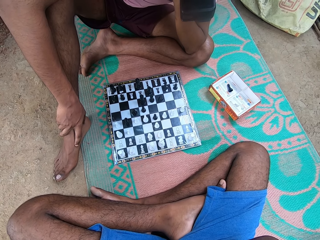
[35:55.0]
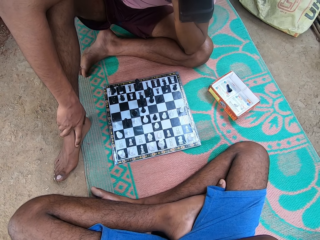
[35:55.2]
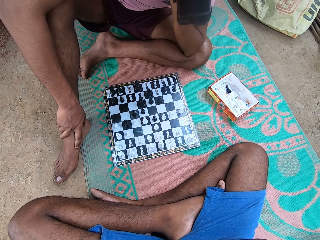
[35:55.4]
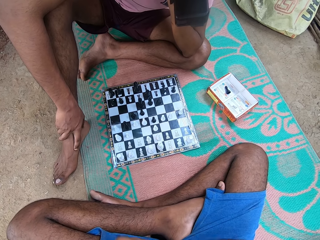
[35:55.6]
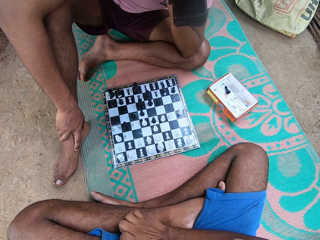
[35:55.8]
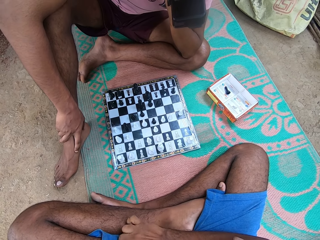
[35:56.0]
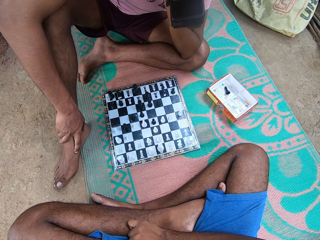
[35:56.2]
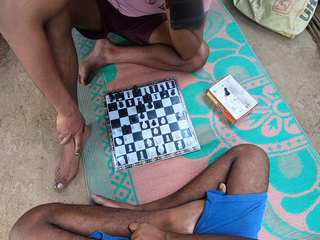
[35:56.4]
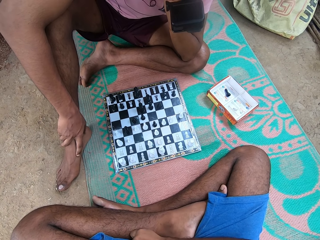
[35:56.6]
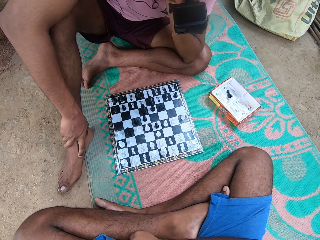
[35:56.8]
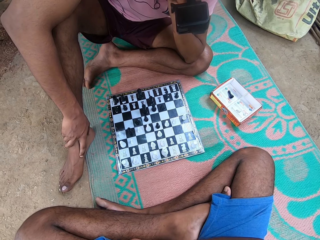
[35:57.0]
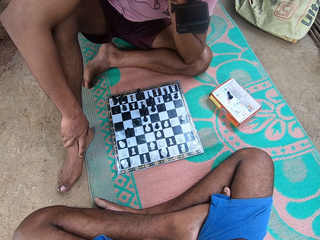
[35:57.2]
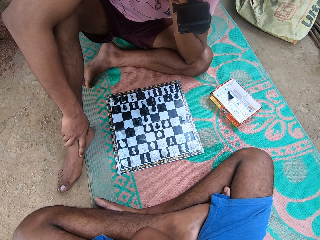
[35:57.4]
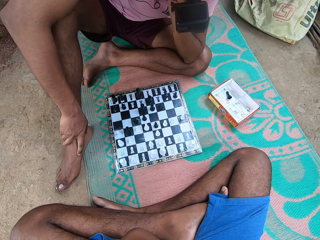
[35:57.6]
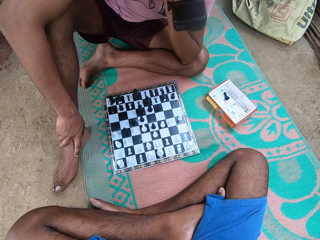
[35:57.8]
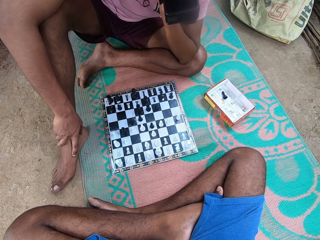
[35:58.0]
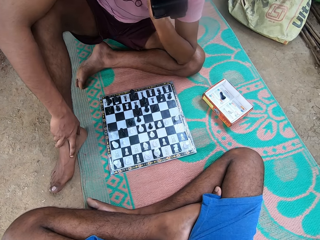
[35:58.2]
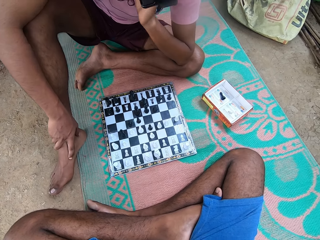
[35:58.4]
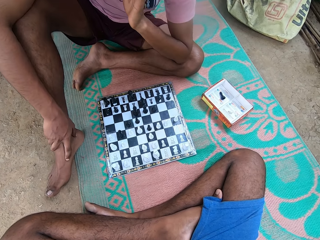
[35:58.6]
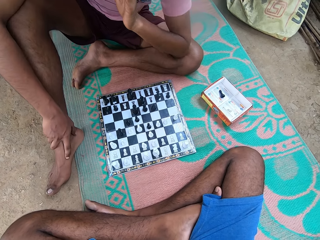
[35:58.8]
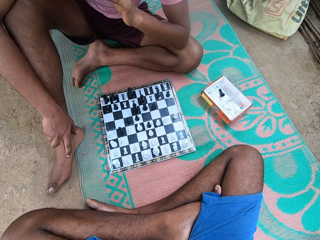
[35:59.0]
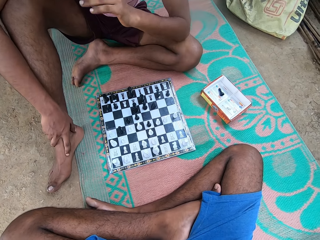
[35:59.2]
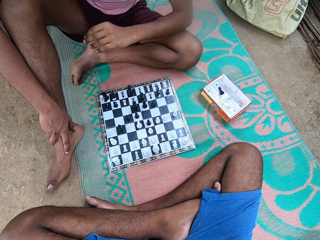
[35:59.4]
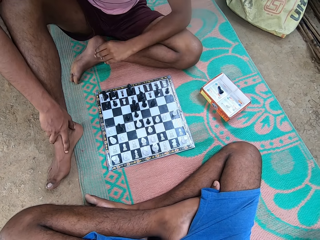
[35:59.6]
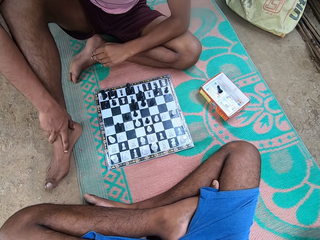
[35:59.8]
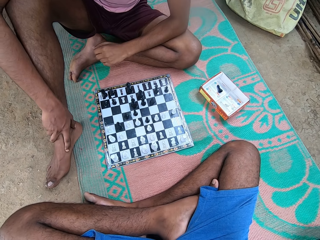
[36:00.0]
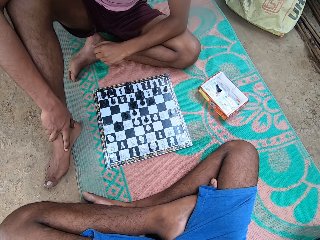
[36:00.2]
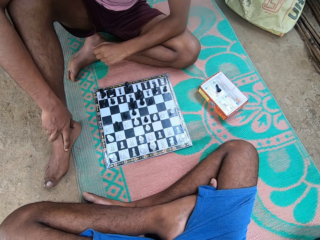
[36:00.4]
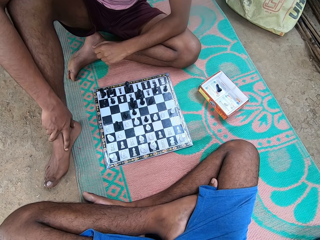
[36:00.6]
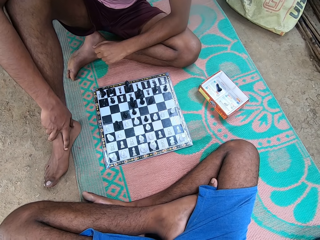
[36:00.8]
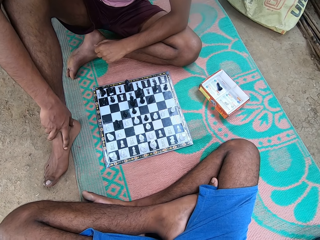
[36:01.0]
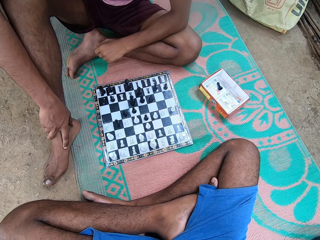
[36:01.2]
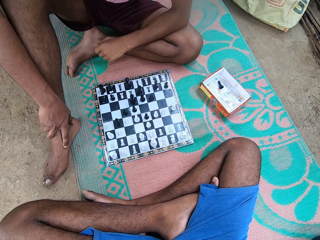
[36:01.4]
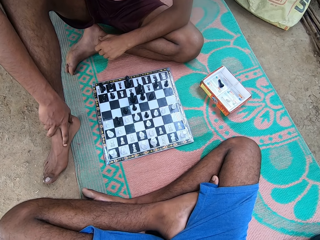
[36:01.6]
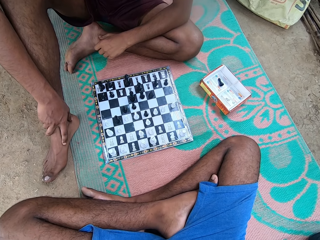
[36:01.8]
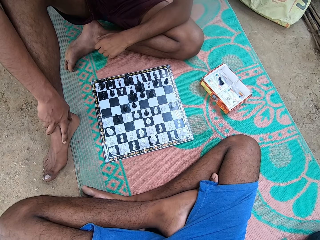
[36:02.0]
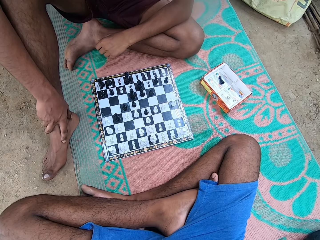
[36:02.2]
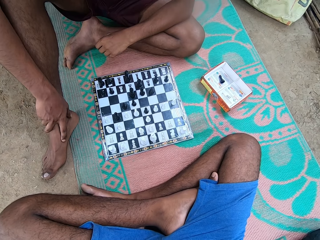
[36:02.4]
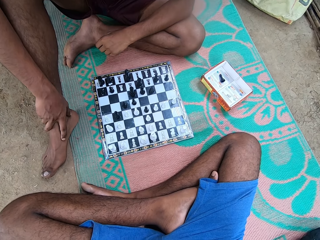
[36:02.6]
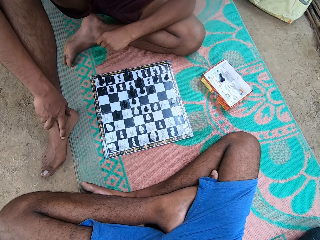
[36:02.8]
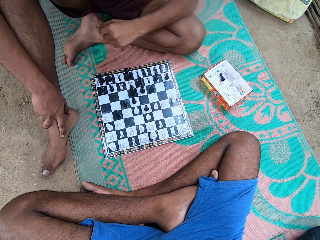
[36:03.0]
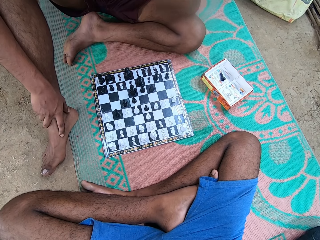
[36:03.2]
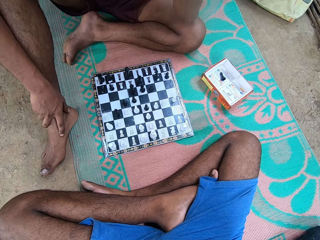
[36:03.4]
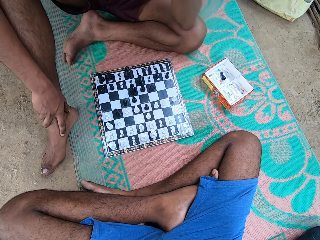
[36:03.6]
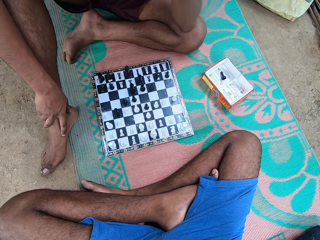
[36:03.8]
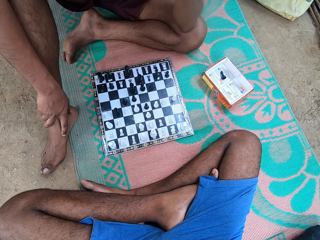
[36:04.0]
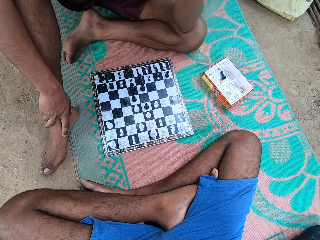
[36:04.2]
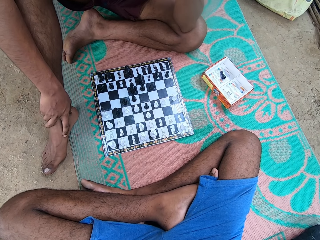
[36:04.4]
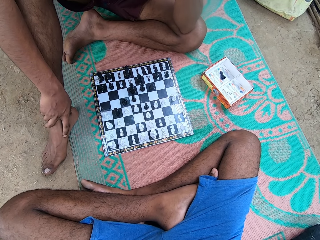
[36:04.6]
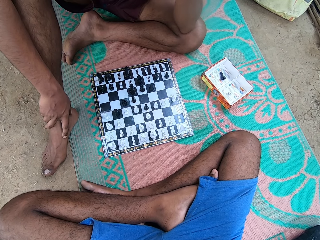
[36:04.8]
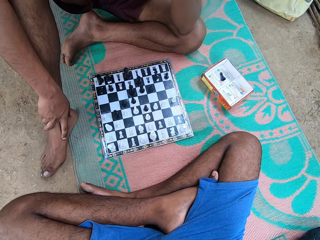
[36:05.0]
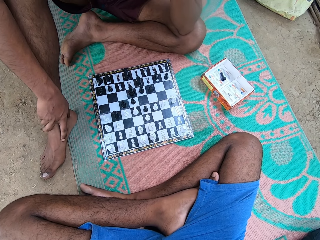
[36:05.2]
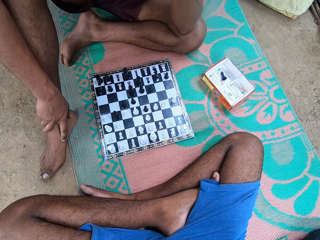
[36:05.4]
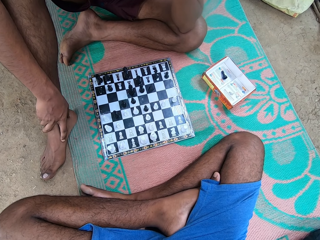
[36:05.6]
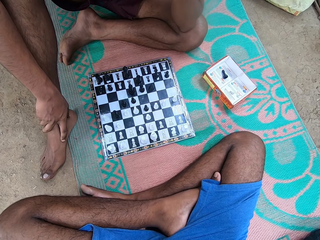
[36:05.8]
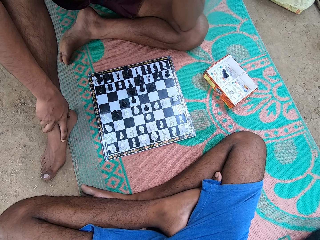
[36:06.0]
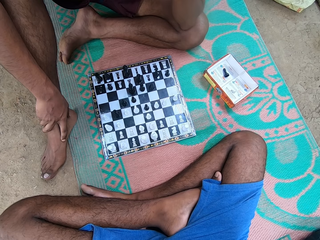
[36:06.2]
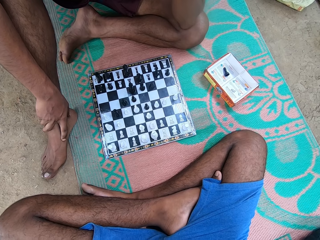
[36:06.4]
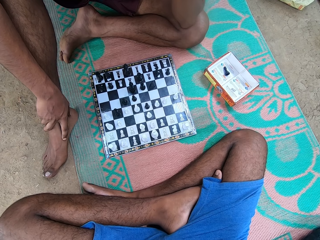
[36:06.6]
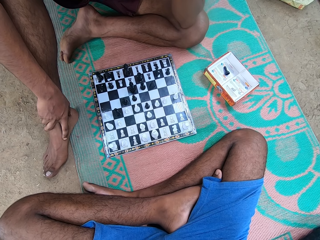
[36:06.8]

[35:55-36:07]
A man talks. Another man moves his hand and talks.

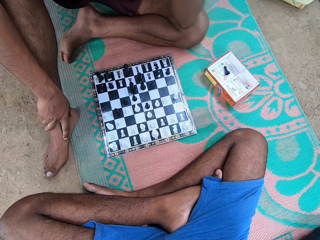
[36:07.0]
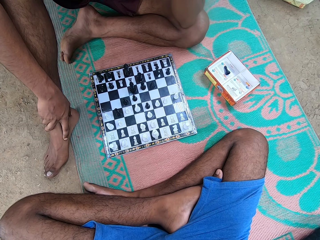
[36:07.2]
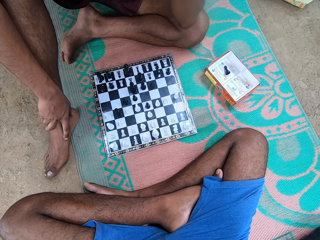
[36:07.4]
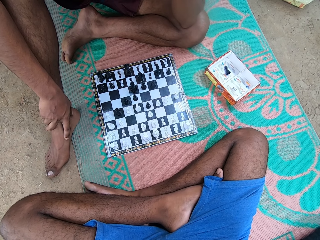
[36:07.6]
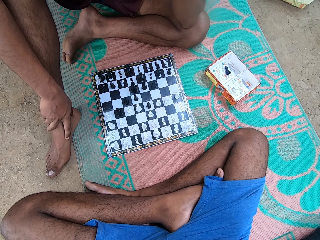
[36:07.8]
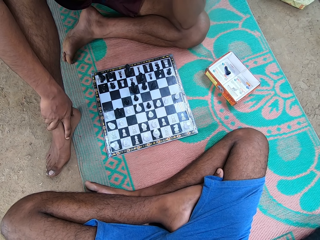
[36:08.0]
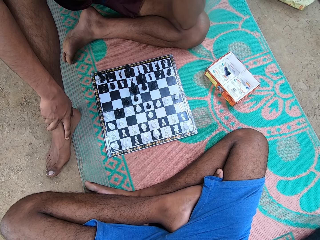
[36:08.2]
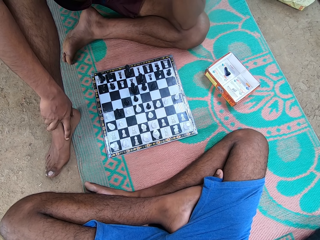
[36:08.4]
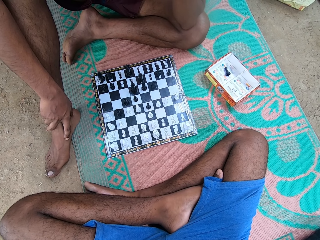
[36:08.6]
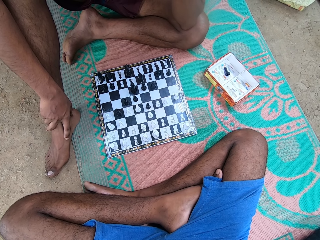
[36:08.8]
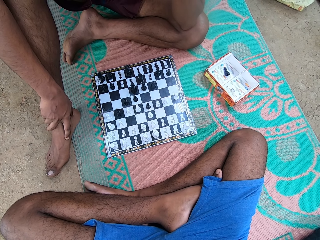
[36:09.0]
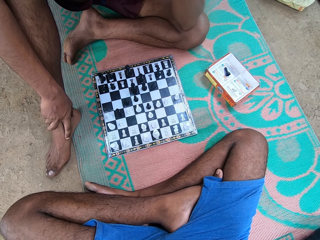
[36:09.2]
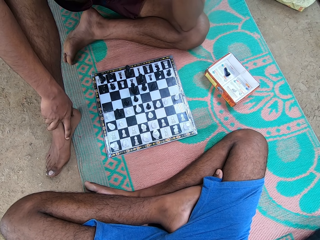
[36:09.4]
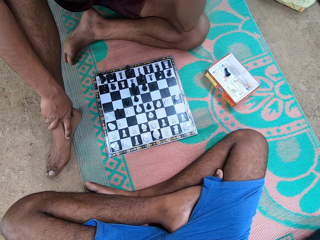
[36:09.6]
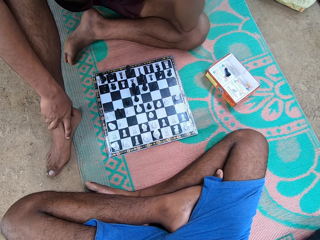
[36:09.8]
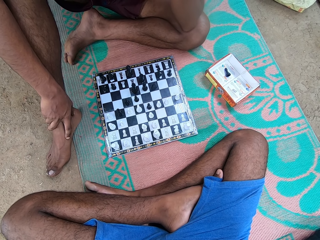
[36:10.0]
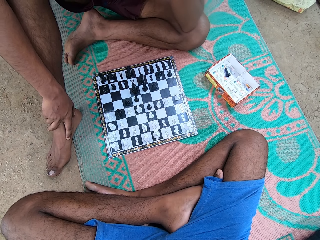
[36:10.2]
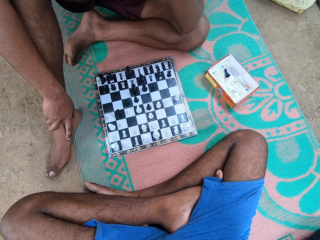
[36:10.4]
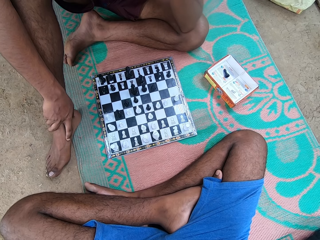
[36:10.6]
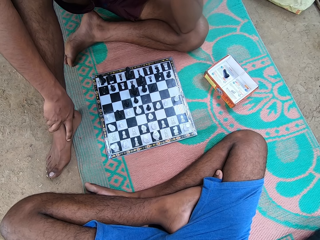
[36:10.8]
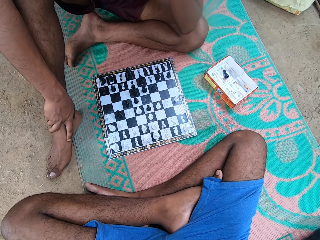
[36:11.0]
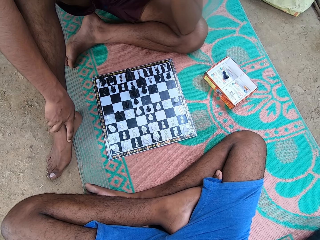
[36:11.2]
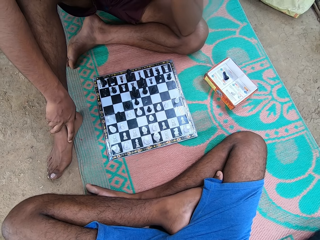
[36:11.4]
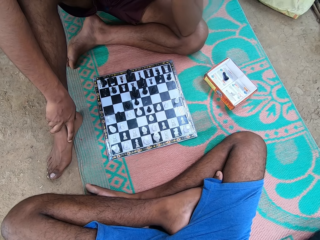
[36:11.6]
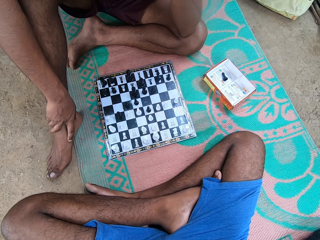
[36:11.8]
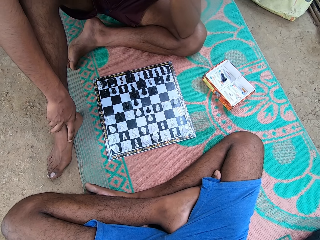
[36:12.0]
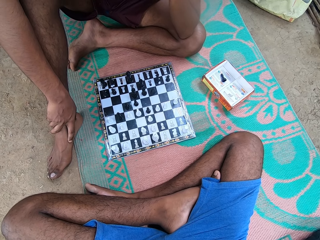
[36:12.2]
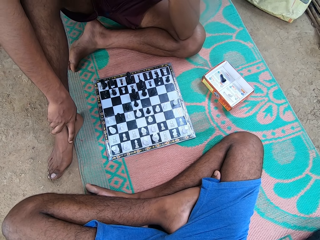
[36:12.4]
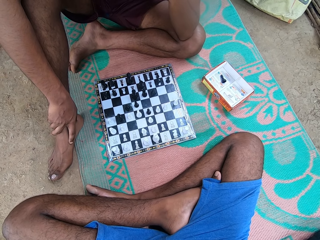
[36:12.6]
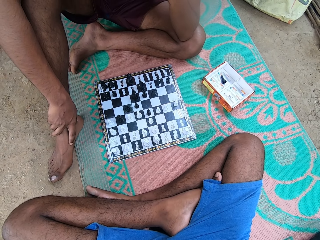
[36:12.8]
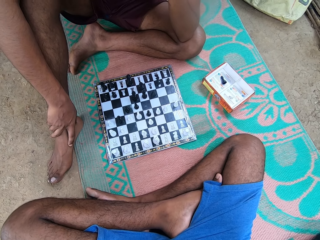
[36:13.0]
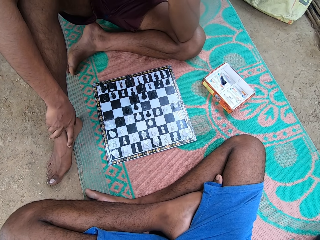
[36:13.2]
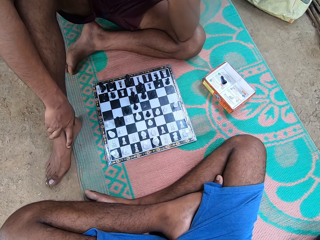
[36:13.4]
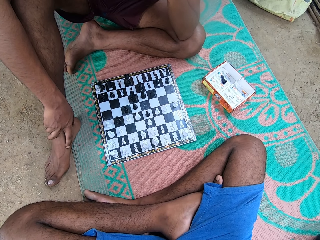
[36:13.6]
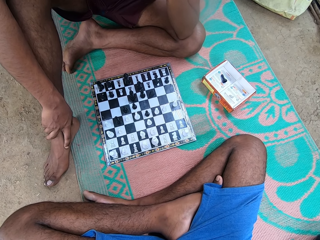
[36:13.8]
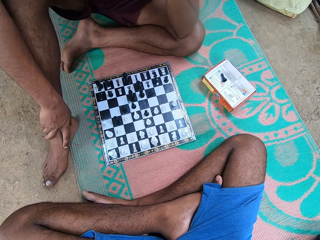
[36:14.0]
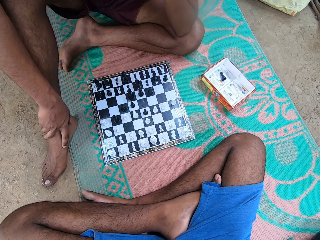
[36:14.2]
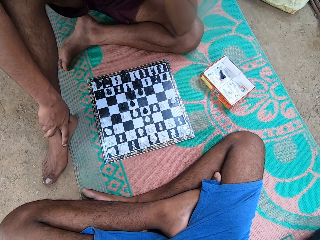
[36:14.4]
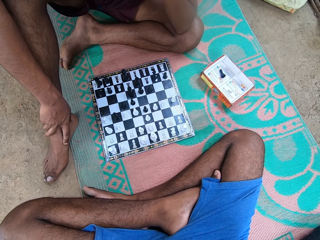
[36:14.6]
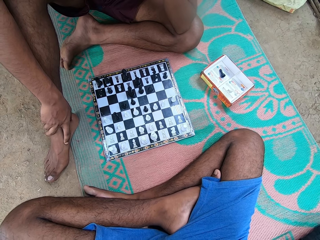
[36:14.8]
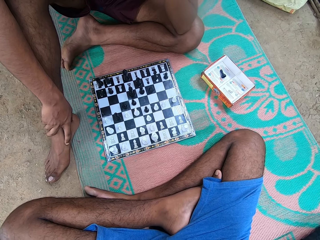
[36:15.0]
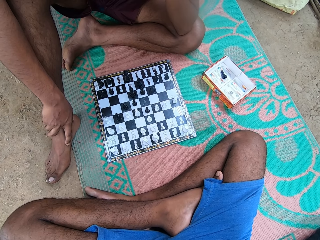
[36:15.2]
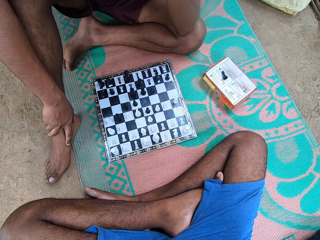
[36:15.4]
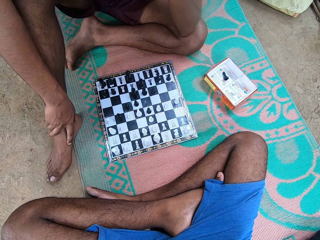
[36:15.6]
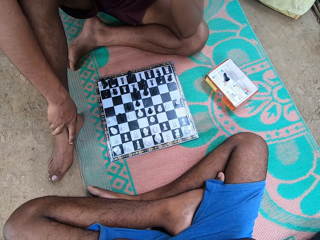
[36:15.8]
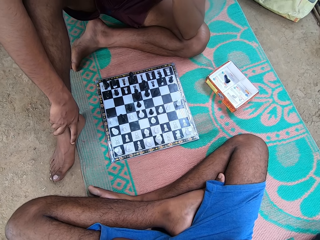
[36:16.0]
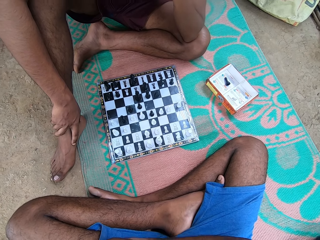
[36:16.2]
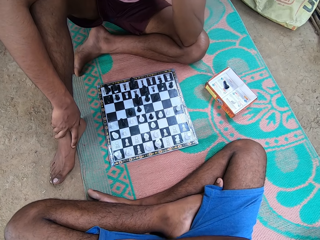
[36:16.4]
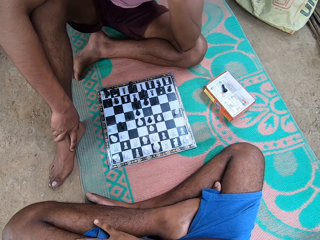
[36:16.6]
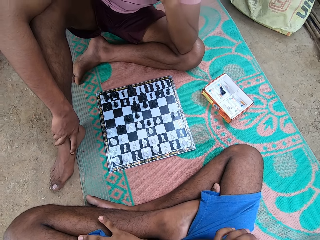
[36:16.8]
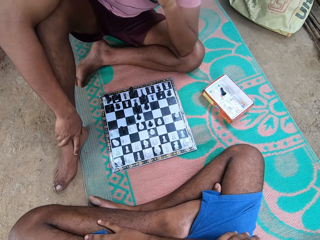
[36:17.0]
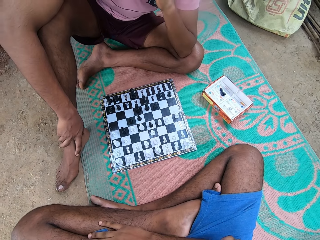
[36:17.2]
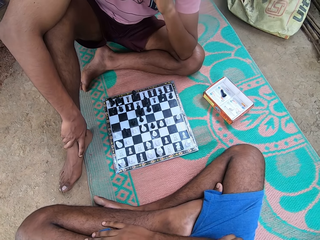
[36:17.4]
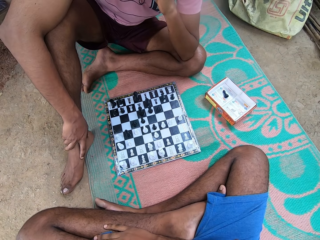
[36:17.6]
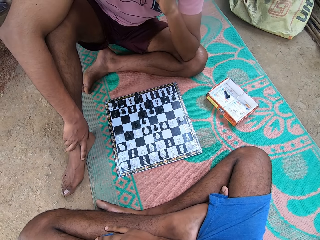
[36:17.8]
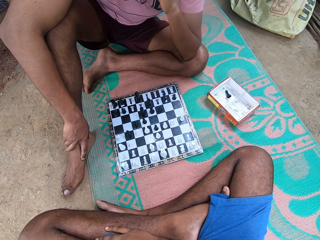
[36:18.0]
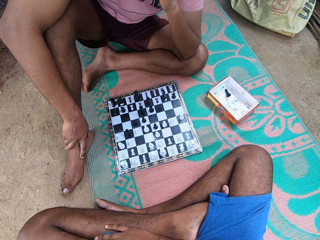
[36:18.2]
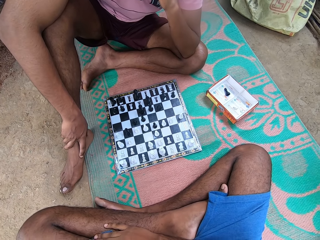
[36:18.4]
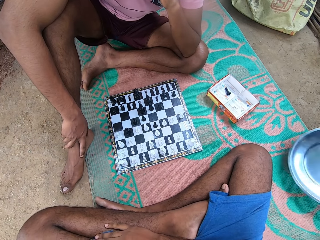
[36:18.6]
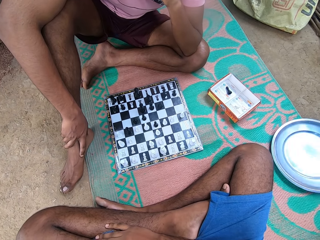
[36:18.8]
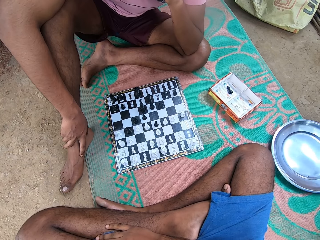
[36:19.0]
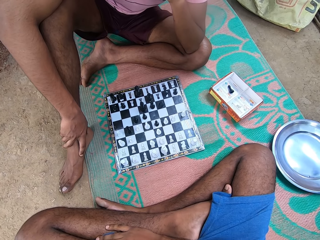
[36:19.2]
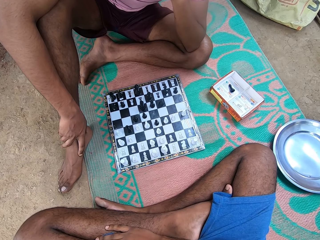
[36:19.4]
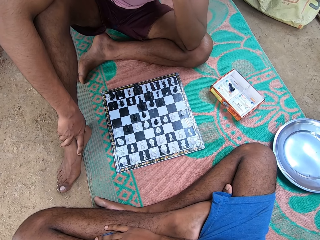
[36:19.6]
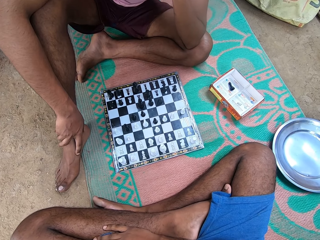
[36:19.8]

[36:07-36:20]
A man talks. Another man drops a plate on the mat.
